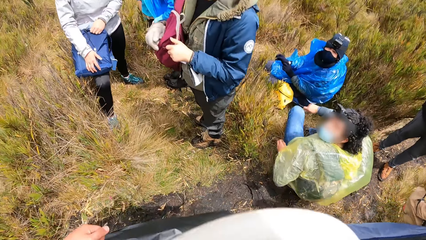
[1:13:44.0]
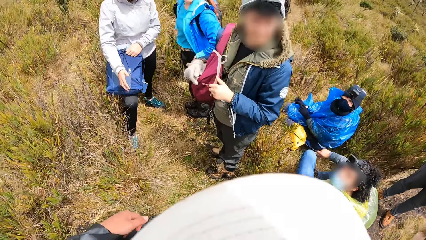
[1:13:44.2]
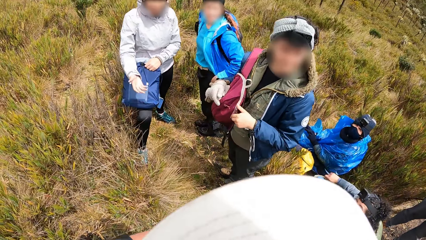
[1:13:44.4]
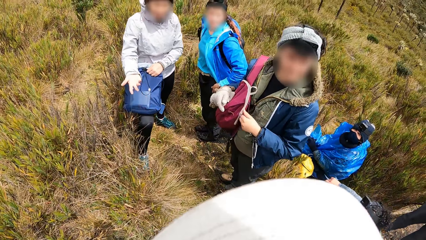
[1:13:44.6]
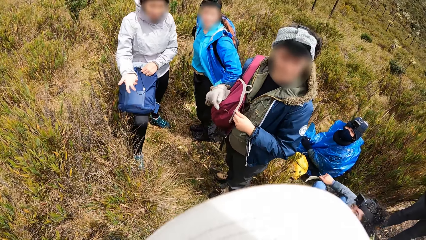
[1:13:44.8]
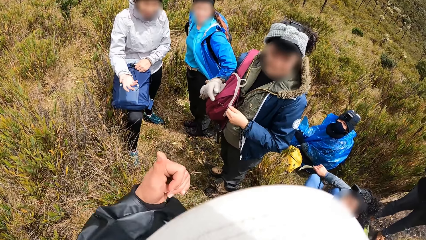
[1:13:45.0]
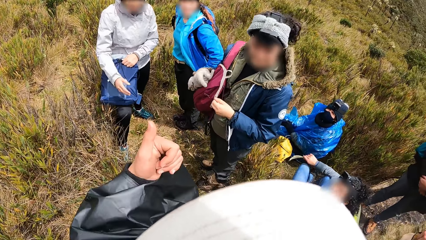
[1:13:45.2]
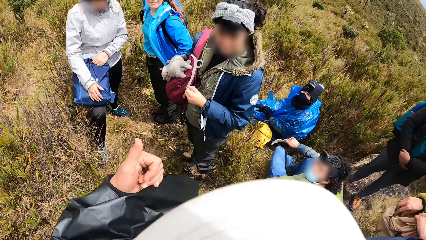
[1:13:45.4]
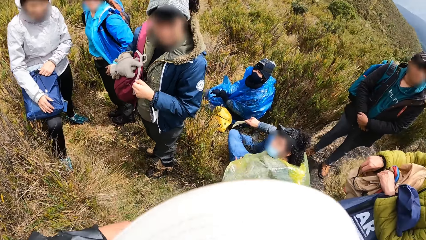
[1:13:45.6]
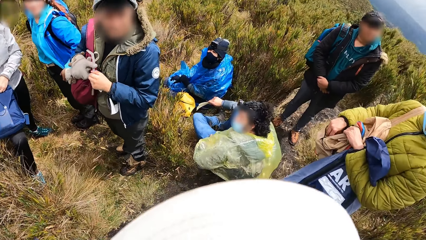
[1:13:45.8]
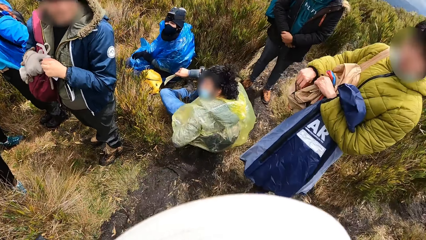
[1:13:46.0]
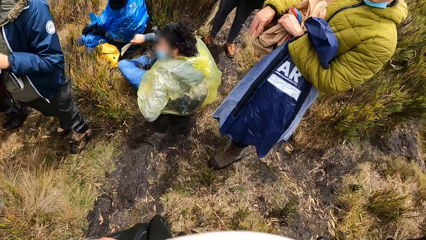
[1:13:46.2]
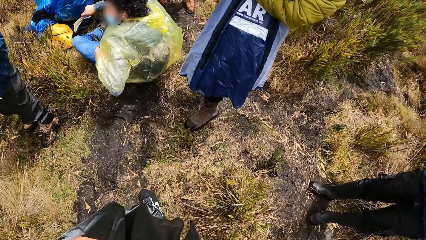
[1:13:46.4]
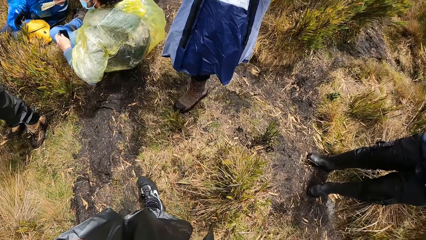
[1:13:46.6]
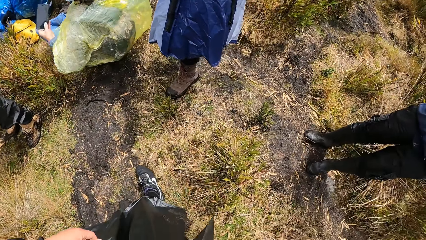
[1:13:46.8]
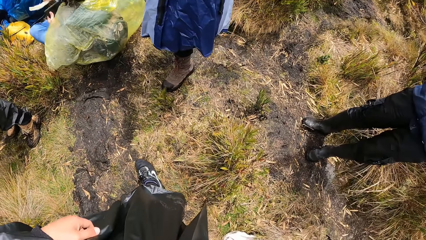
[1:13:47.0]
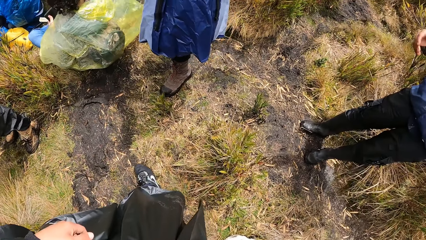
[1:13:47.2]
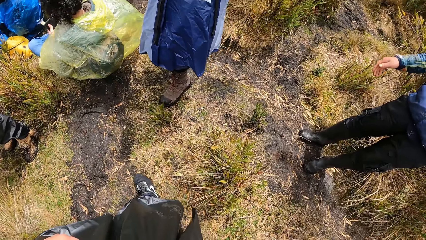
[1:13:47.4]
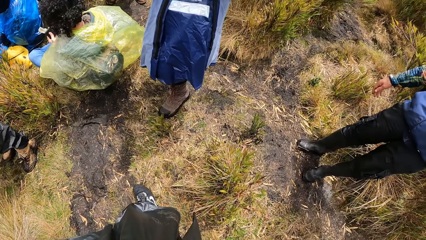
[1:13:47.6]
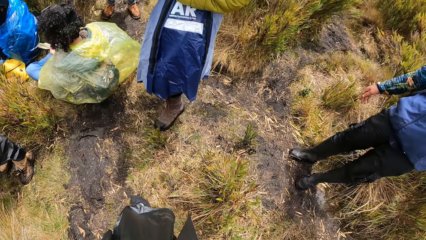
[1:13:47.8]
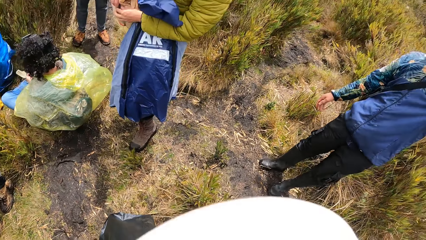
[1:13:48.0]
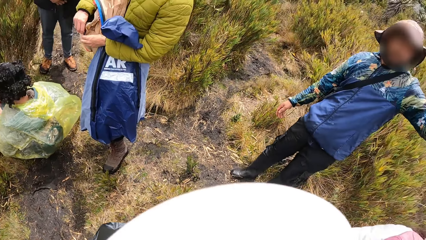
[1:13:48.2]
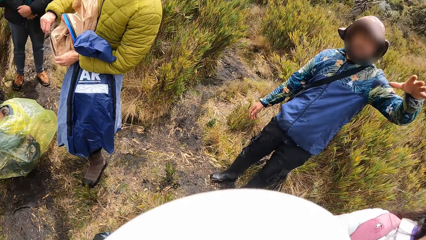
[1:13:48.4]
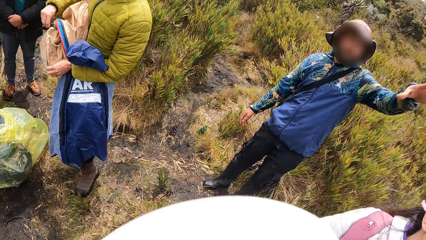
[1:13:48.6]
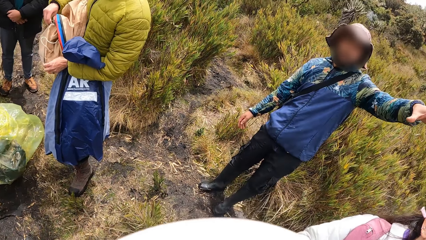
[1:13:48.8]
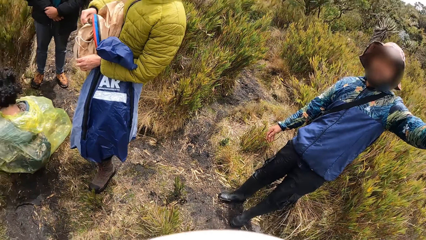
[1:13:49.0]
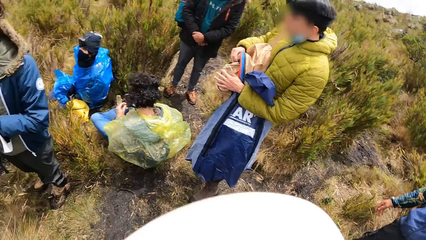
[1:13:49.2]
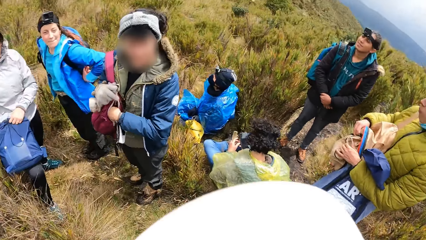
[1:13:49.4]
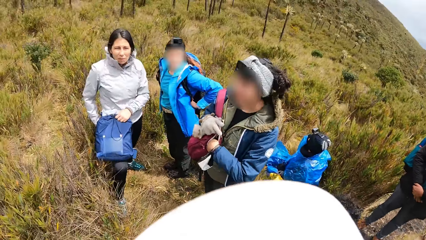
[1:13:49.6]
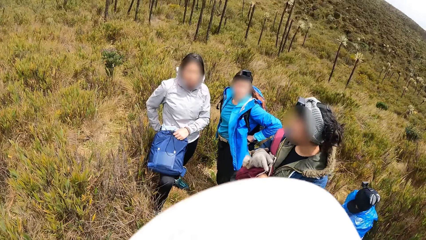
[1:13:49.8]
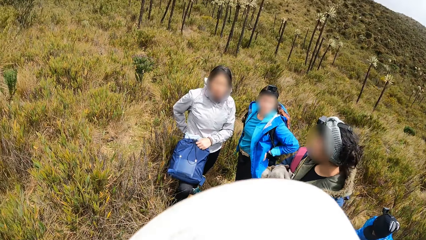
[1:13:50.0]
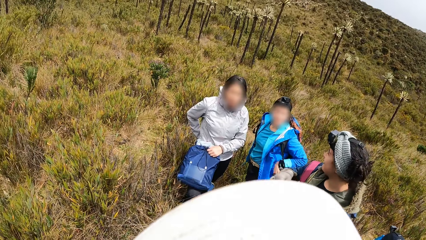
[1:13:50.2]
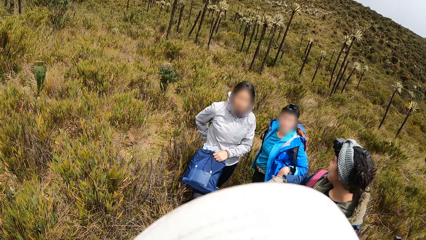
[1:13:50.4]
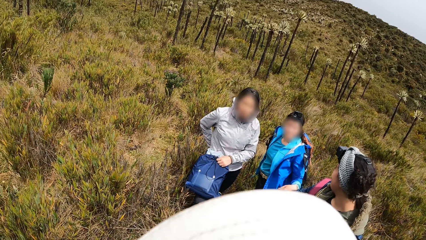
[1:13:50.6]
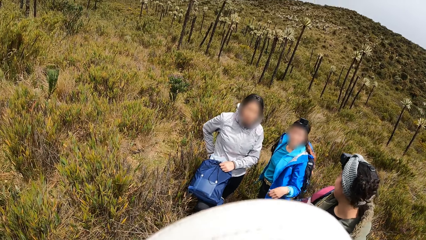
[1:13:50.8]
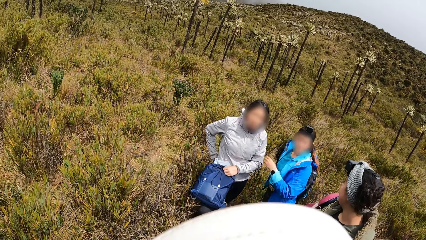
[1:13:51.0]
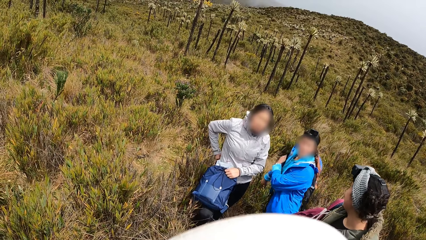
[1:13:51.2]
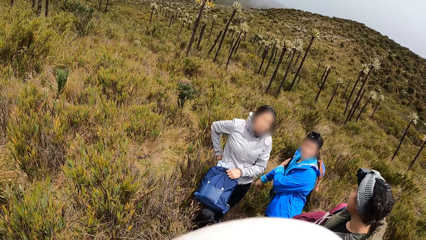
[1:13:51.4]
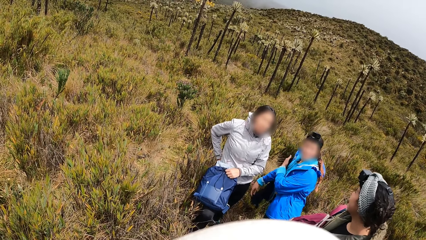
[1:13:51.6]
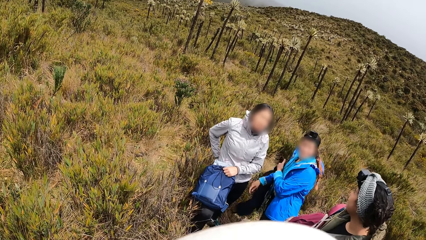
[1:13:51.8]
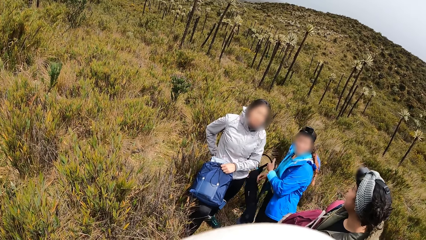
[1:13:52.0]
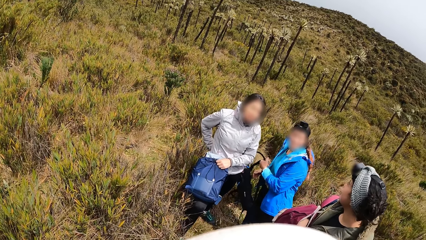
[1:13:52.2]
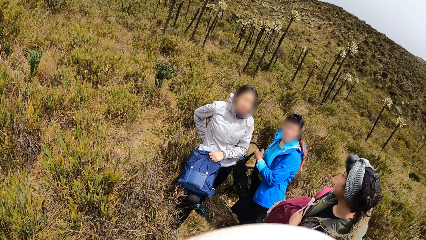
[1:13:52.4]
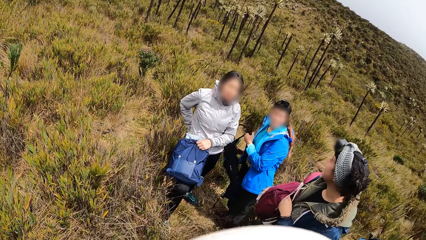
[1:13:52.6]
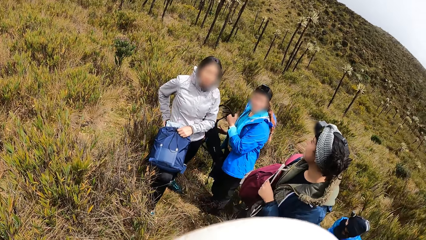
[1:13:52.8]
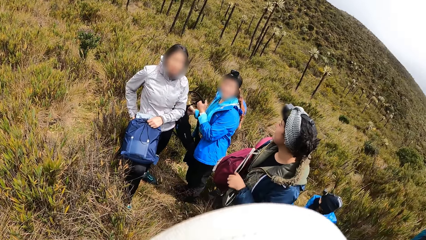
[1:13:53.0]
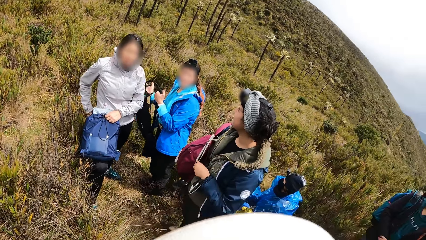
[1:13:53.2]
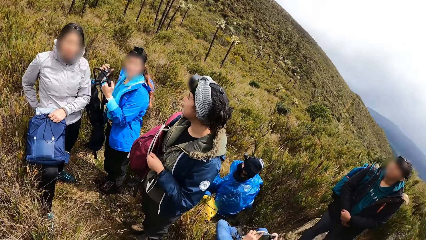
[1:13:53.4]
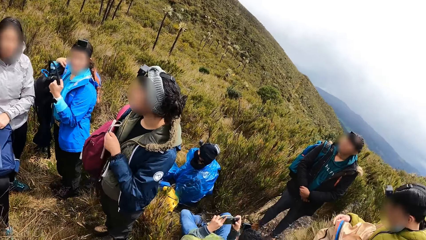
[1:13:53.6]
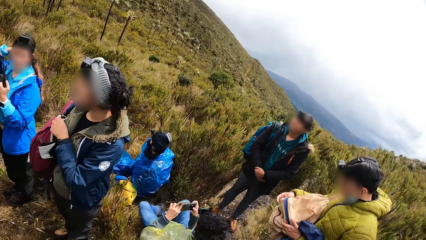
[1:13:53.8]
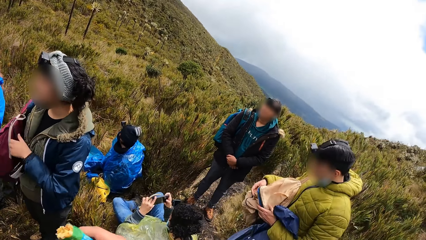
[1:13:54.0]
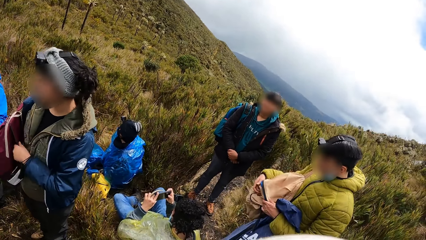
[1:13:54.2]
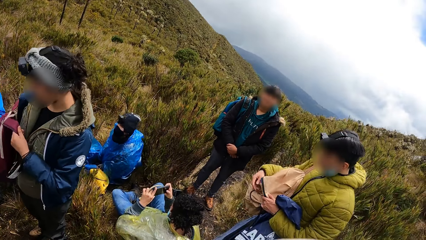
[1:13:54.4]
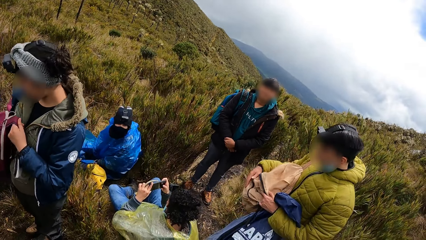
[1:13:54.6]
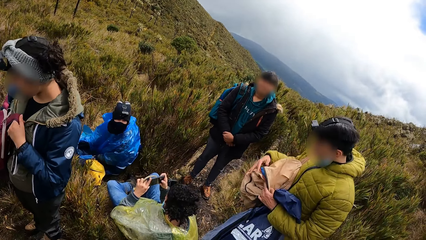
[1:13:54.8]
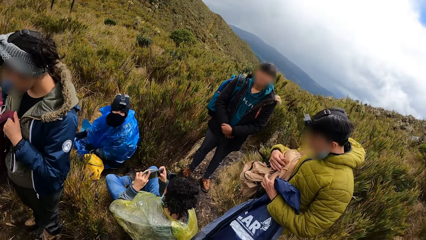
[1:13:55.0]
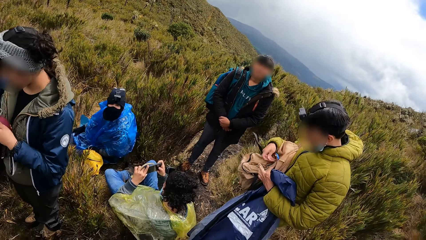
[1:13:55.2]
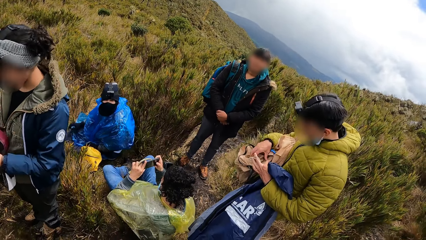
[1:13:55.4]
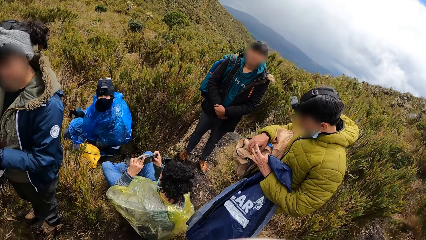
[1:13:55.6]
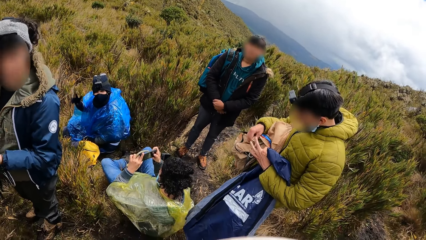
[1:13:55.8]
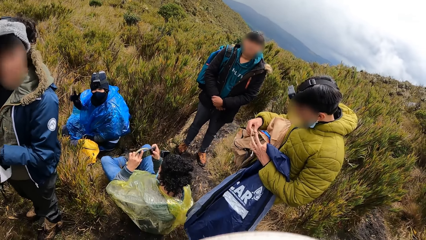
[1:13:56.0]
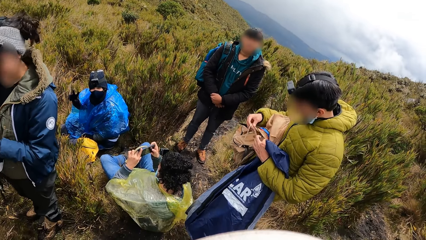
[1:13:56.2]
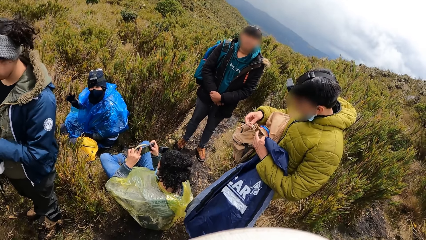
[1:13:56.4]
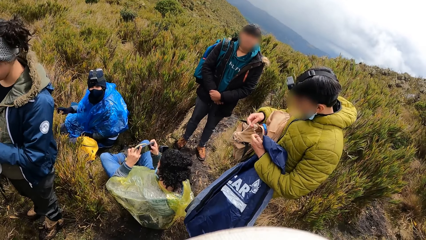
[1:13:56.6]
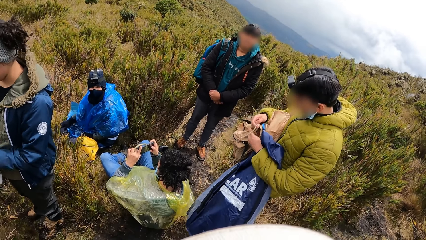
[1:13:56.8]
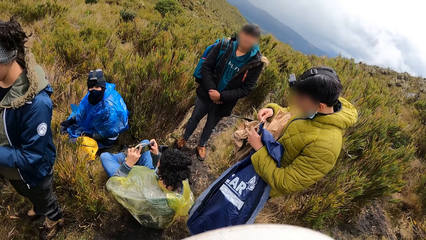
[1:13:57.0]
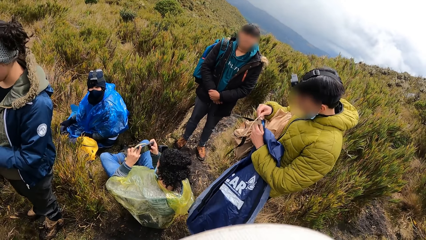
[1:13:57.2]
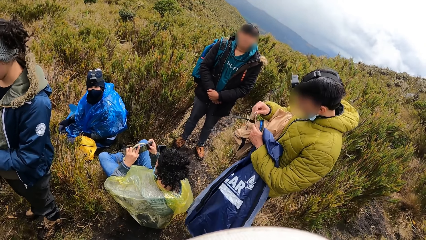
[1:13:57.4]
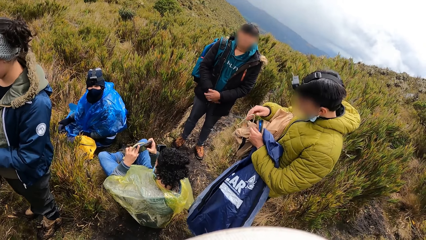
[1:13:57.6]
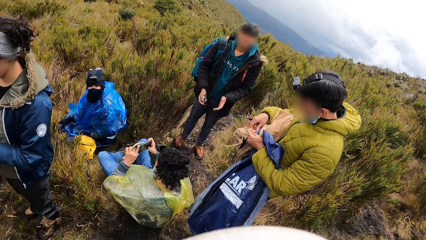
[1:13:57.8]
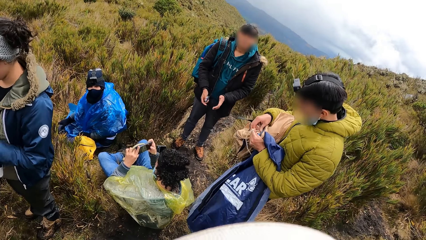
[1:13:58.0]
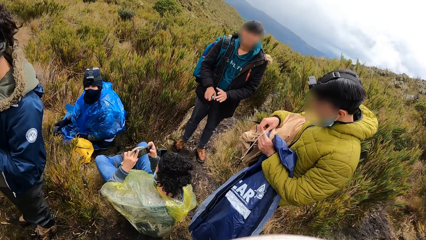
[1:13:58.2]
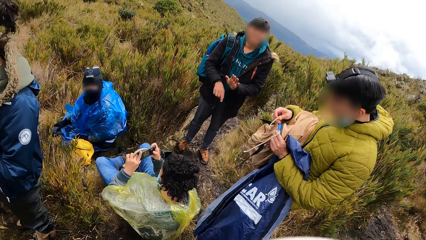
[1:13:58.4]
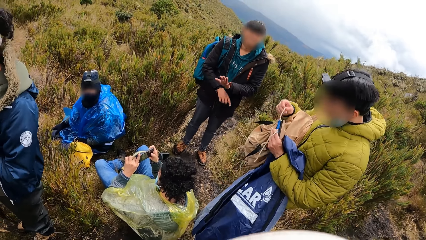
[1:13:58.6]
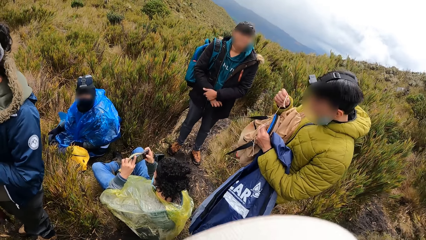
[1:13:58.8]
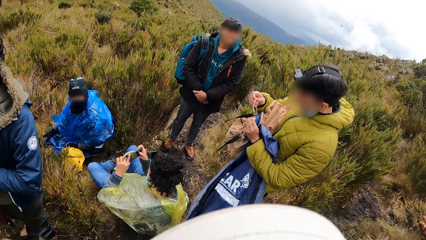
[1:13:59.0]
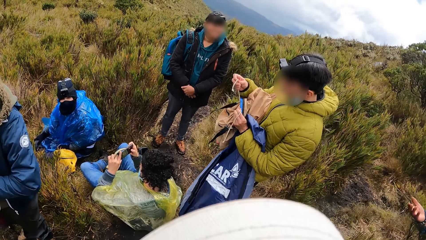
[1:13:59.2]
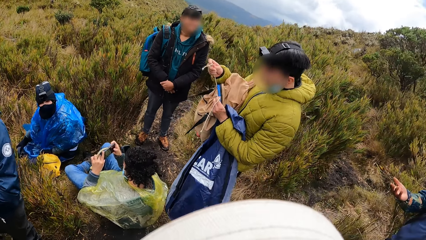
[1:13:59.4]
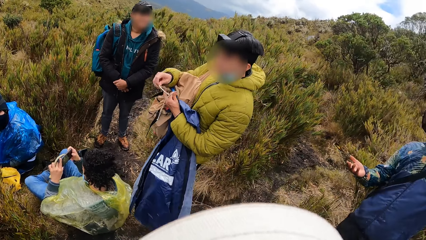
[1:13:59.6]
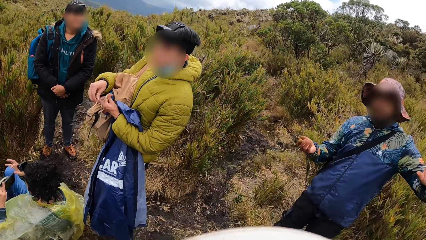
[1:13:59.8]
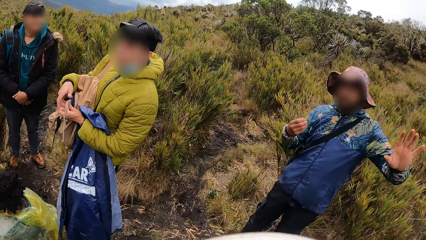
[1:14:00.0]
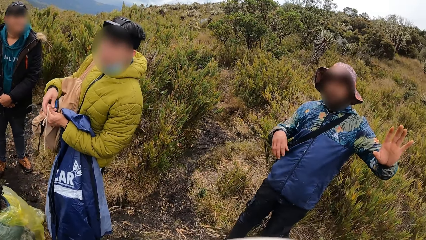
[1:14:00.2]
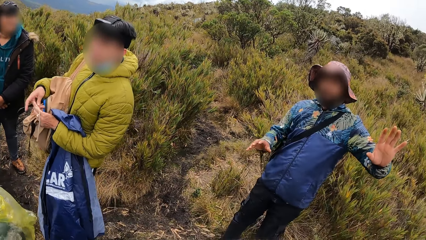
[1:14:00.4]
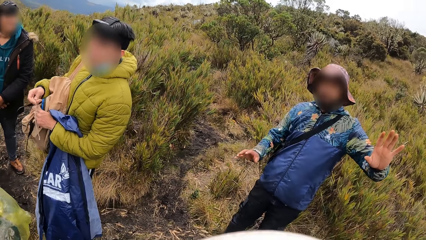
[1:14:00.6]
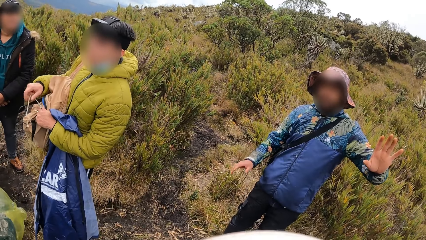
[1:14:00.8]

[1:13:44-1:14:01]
The camera wearer looks at the grass. The man interacts with the camera wearer. Another man closes the bag with both his hands.
